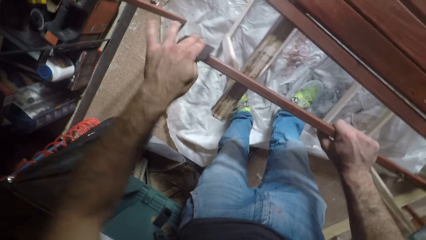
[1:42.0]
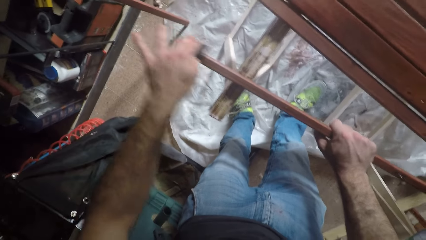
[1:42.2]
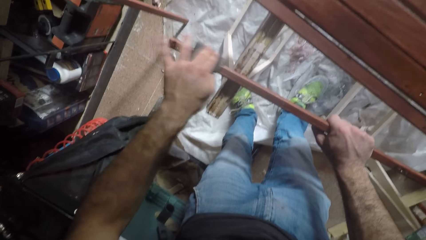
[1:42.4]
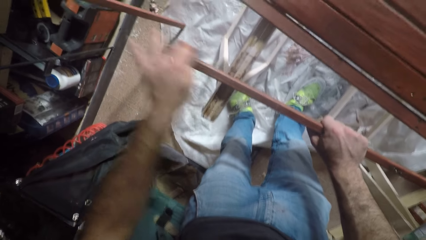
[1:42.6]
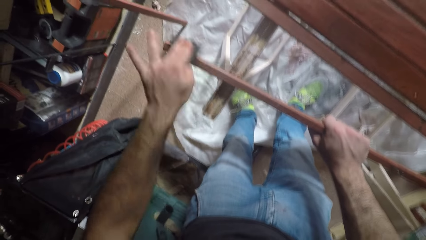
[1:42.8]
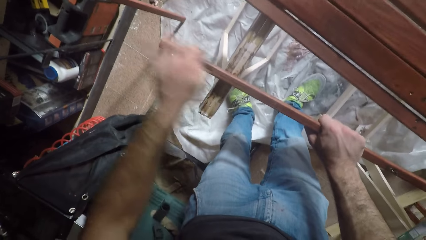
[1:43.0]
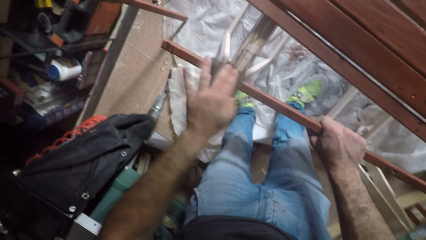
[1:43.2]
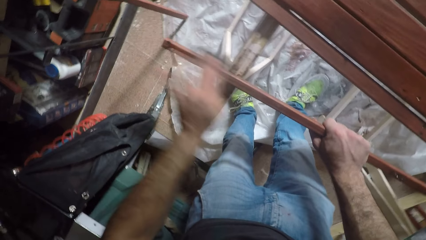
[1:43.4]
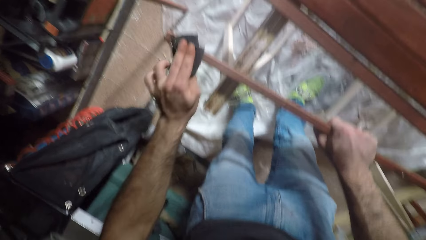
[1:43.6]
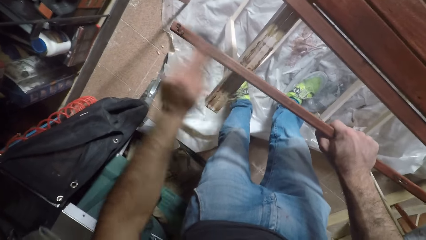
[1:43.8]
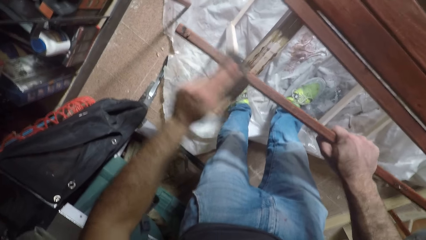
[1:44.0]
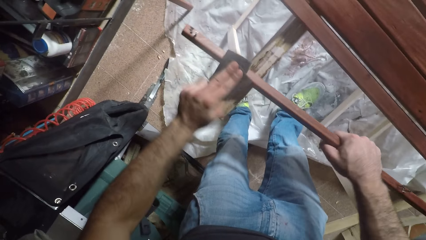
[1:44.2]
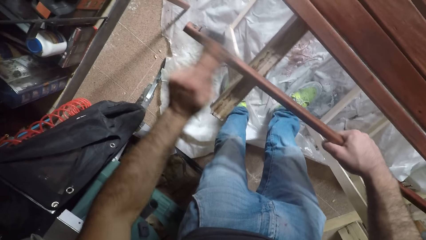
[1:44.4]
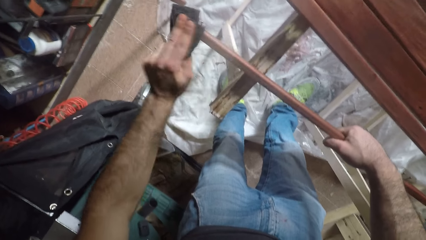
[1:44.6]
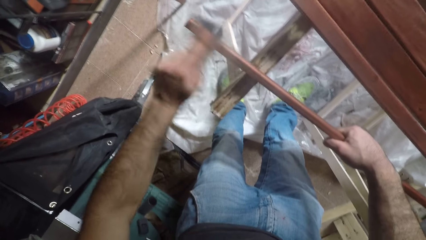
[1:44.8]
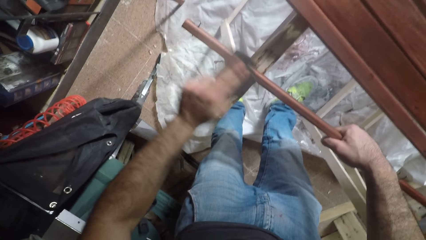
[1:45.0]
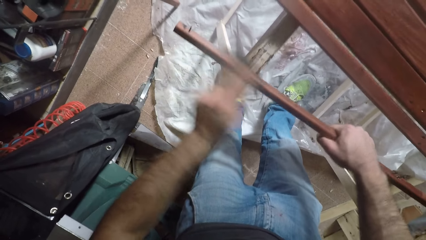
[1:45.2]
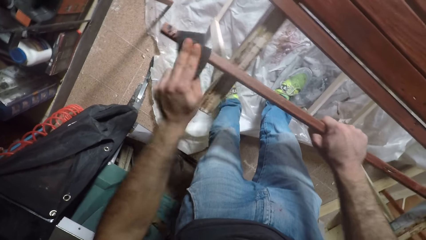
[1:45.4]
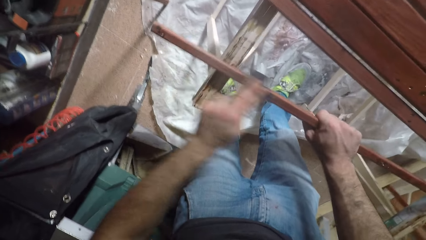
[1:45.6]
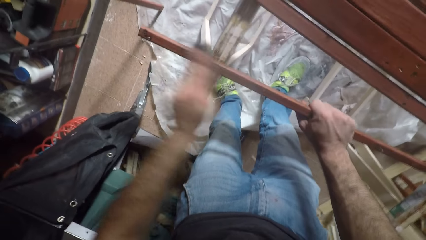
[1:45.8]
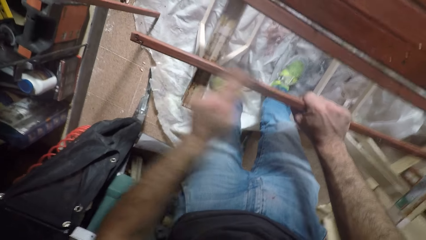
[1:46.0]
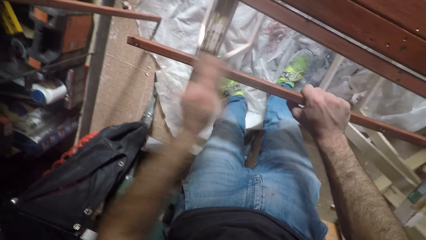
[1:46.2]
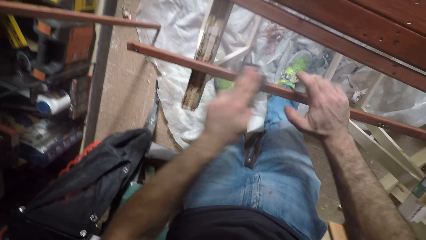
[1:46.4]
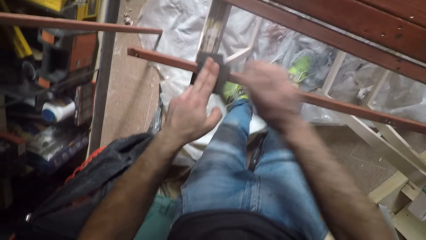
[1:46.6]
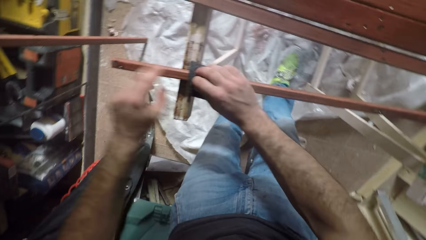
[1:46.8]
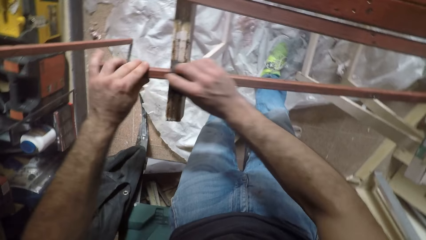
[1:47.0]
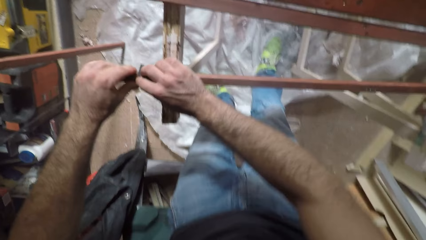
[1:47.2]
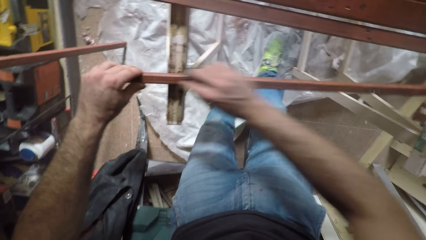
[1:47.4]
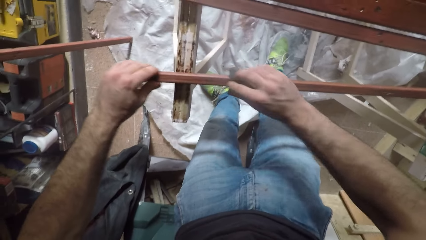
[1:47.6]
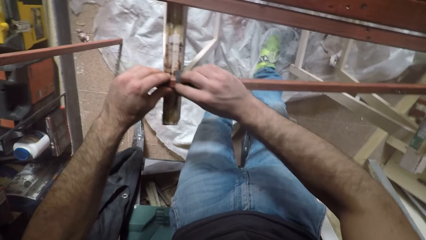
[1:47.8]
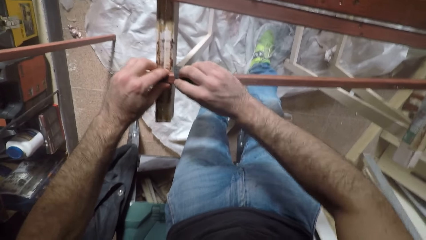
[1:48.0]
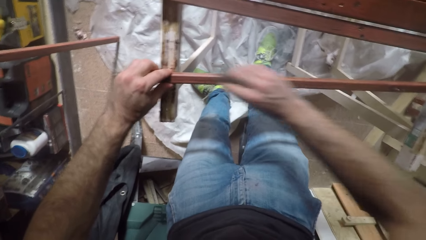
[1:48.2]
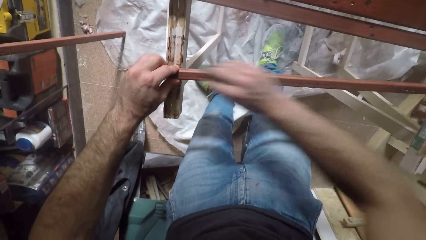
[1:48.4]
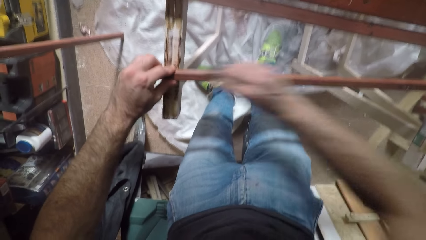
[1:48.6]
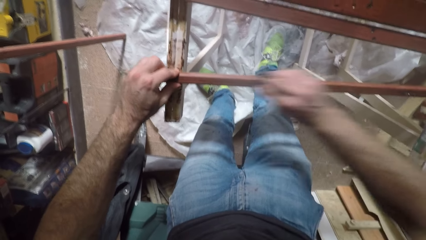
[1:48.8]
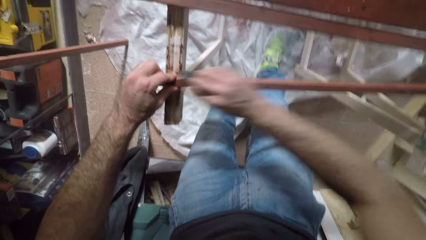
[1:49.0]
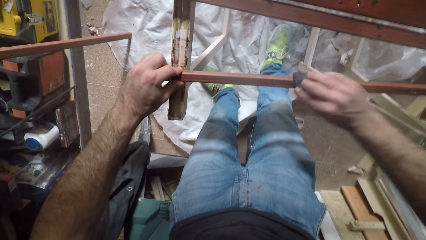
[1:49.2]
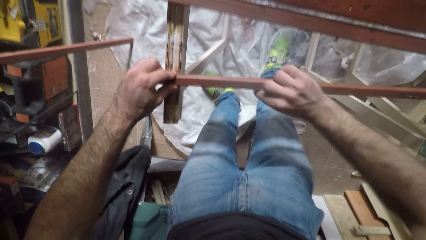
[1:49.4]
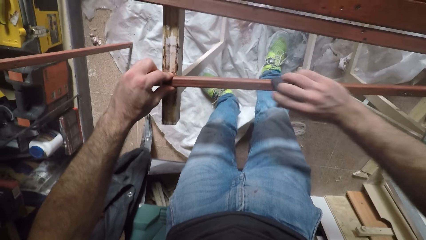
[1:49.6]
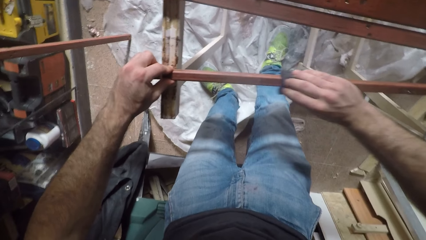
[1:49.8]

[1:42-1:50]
The camera wearer turns the wood.

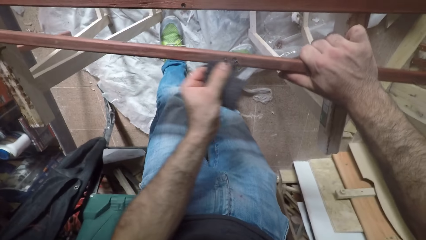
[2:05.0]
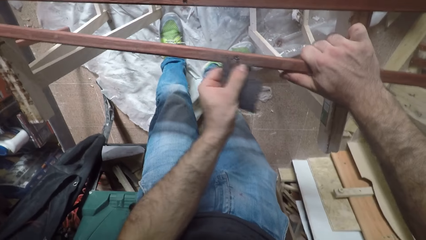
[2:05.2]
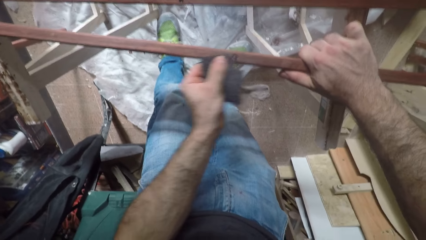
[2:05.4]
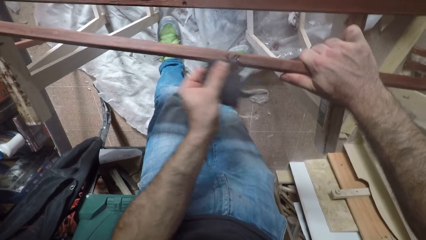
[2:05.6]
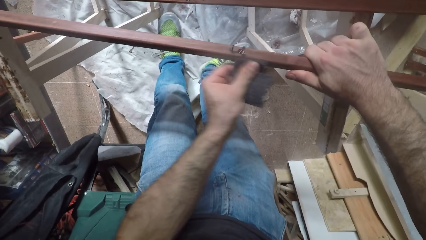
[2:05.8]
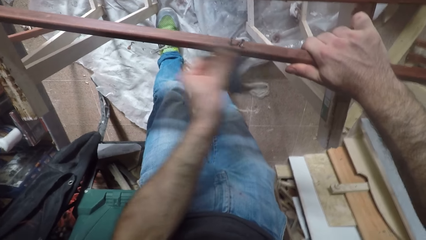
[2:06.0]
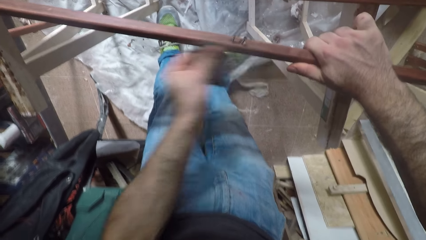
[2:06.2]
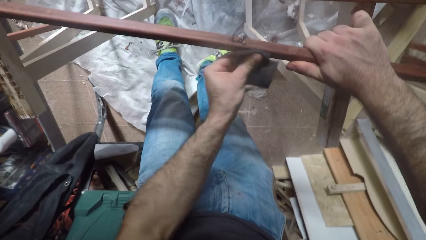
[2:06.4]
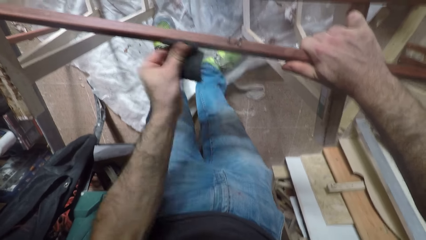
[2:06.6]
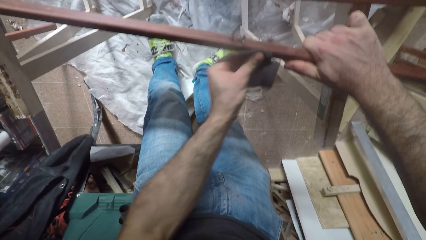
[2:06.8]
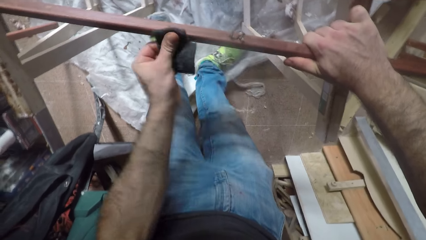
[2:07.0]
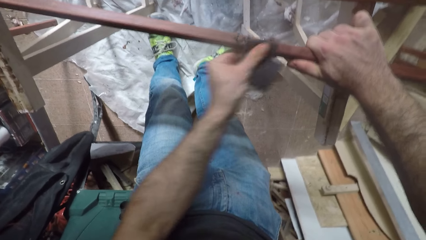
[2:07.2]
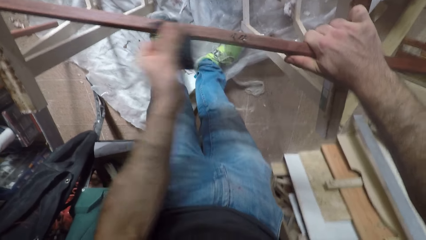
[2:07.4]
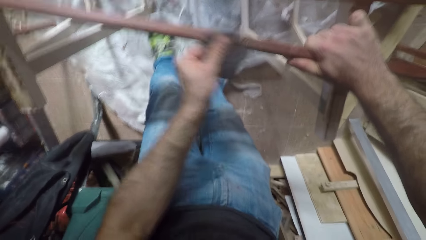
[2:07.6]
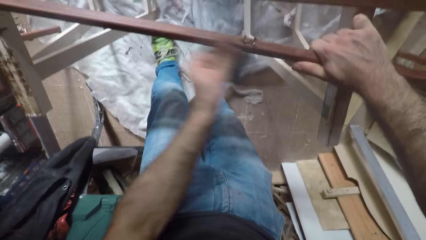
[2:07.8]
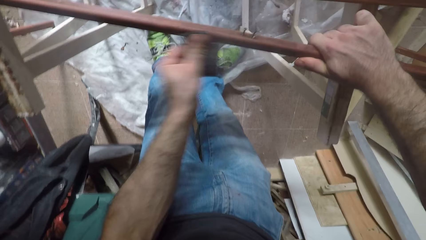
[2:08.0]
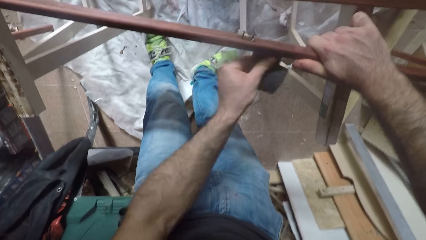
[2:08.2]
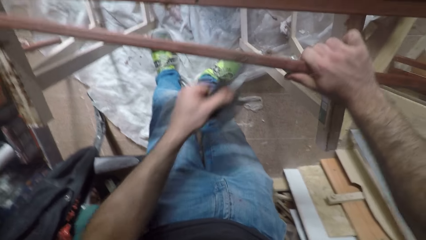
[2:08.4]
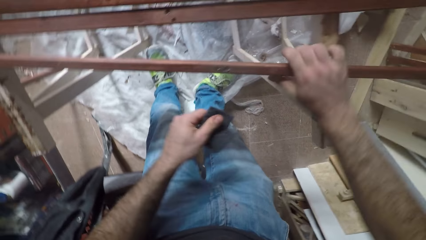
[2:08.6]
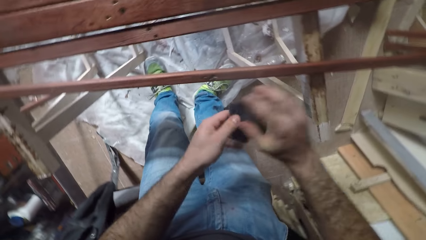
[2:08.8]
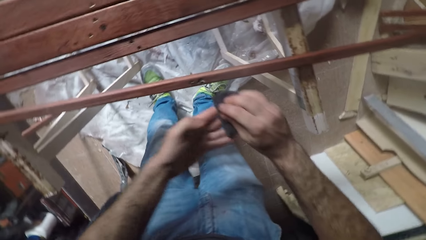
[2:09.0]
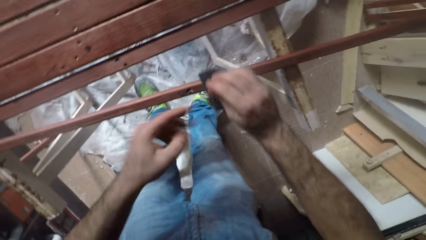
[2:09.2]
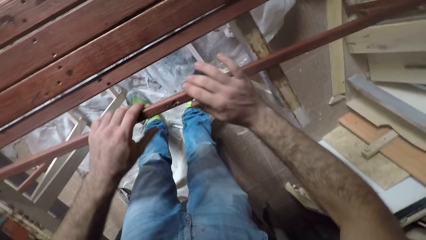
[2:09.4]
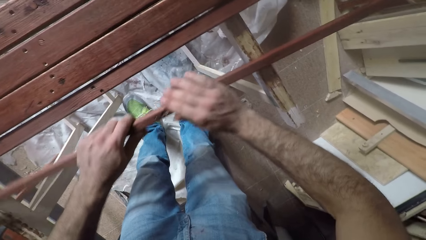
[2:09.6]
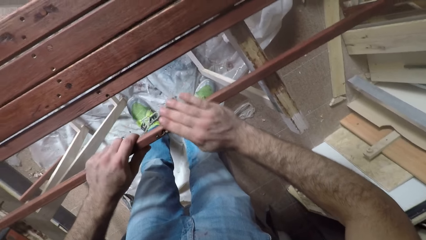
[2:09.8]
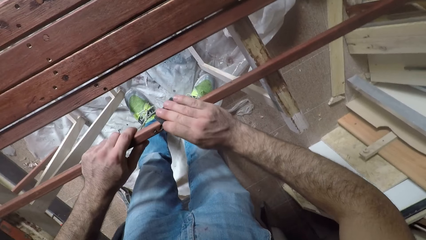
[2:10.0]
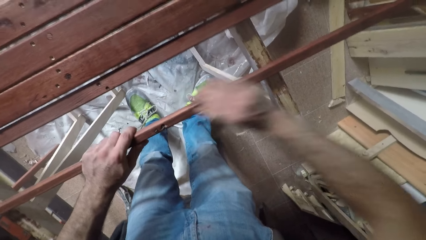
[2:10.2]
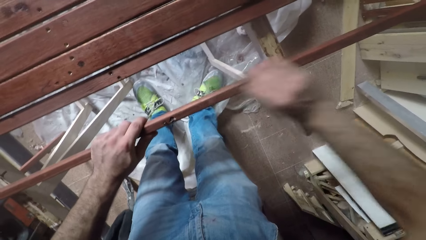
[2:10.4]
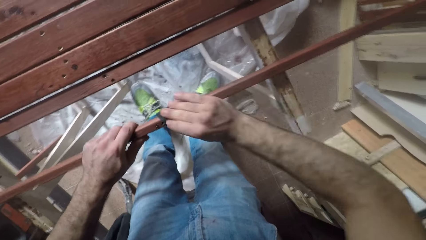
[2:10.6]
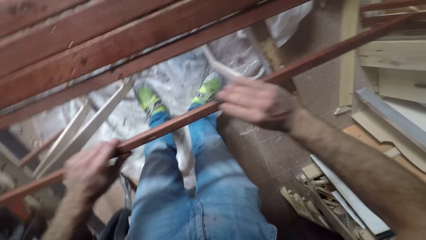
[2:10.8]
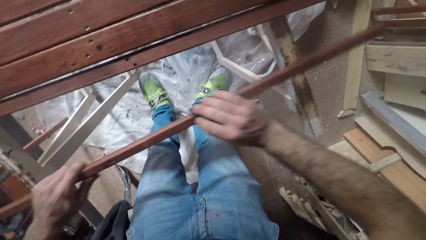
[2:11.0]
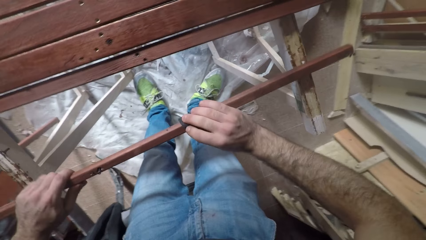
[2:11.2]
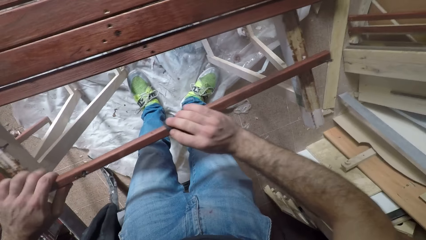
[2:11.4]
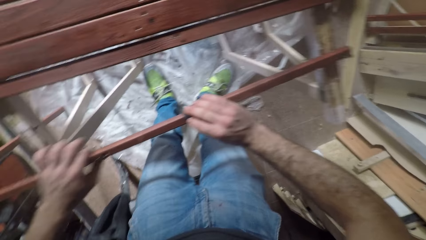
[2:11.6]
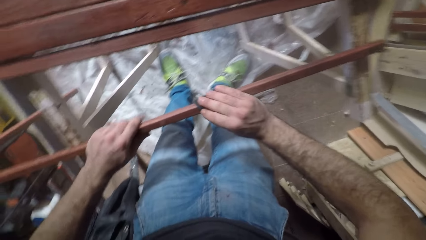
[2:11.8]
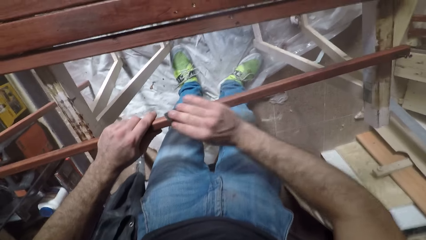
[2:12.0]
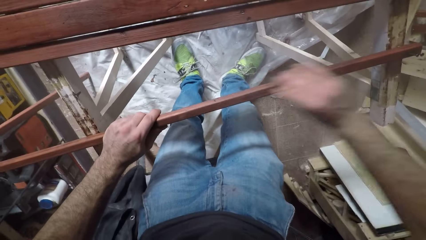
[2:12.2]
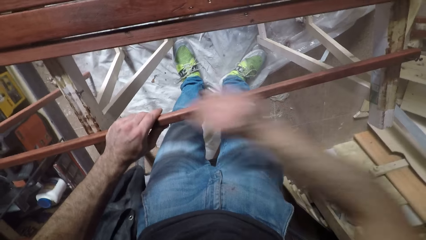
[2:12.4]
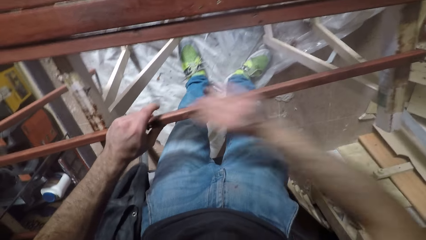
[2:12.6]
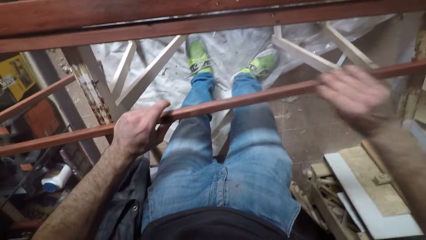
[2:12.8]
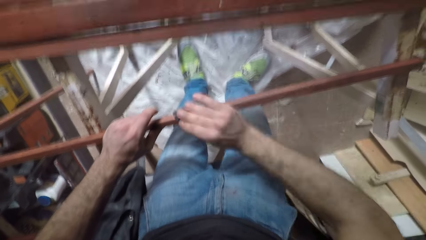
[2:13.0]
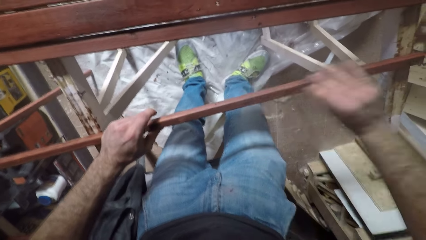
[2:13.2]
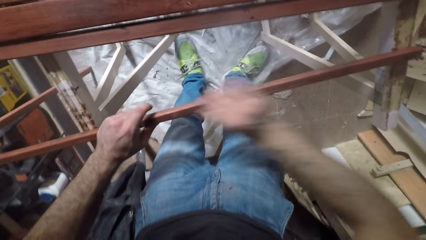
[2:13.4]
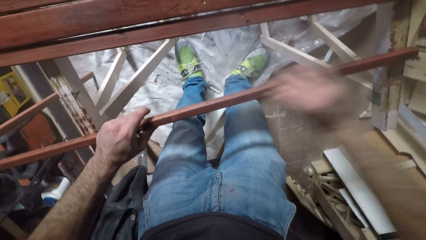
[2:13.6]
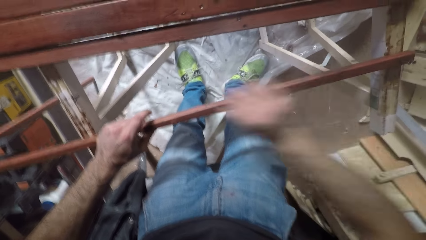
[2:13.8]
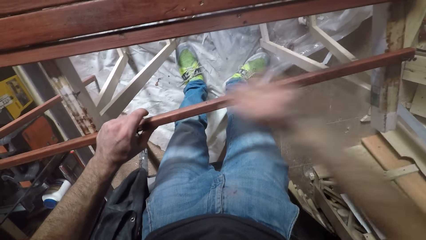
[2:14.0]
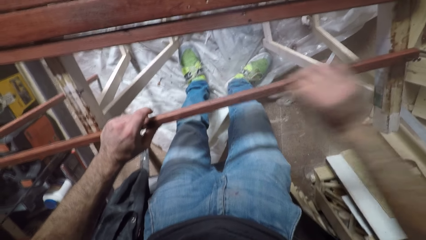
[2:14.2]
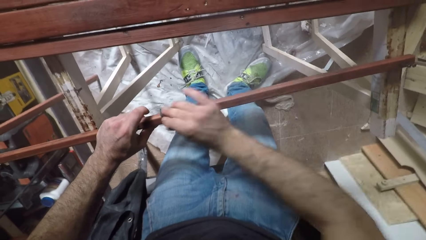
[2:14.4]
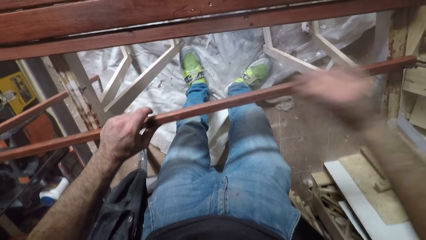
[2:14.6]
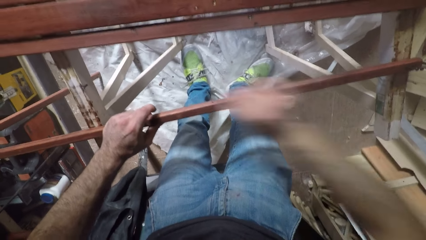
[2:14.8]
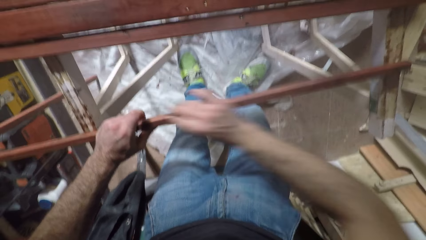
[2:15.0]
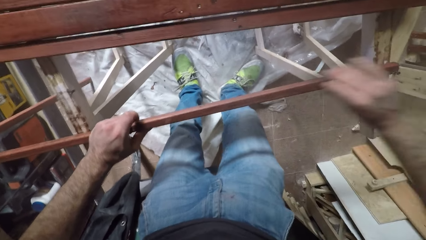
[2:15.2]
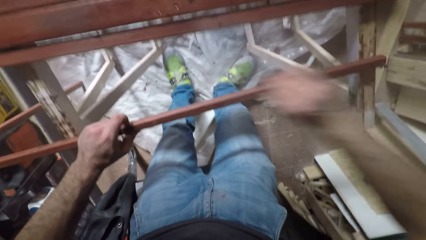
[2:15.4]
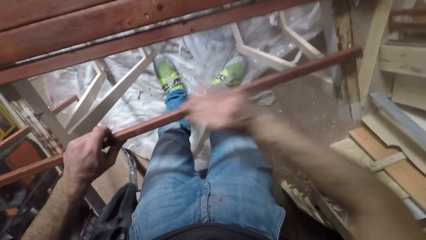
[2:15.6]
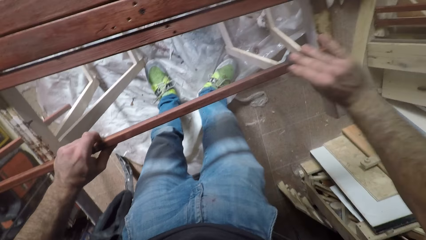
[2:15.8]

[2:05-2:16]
The camera wearer turns the wood.
